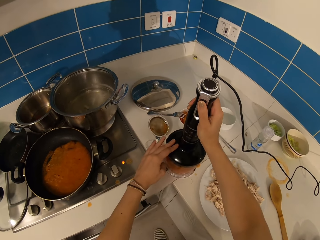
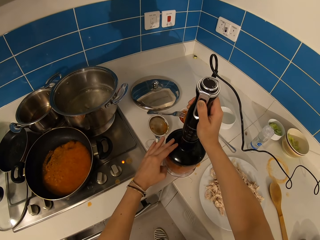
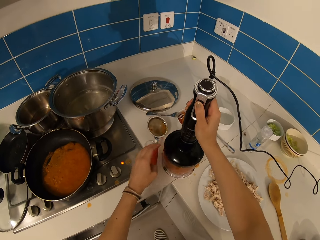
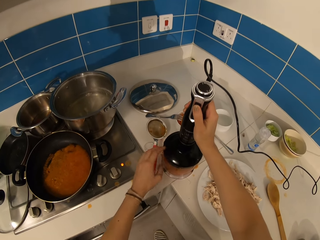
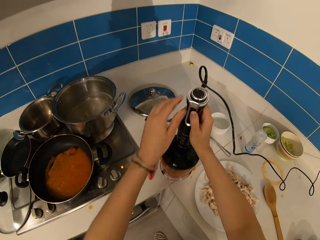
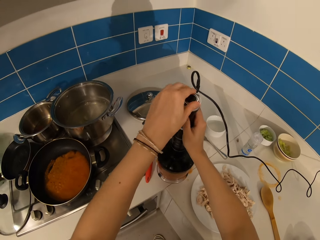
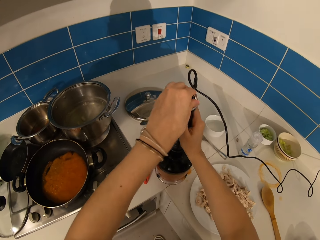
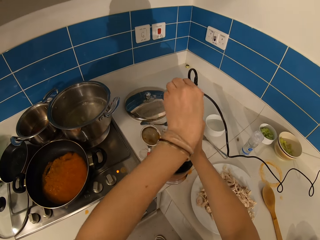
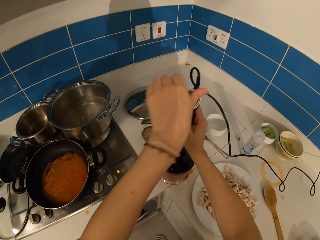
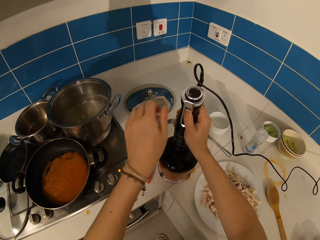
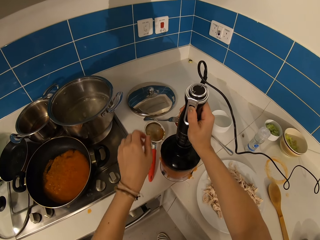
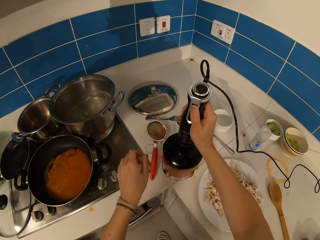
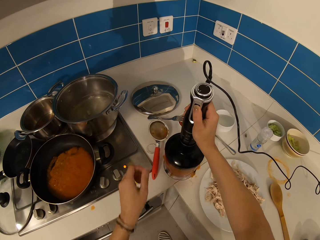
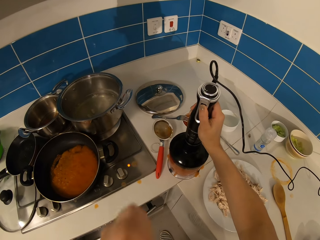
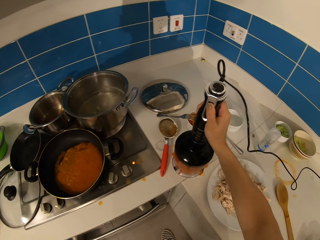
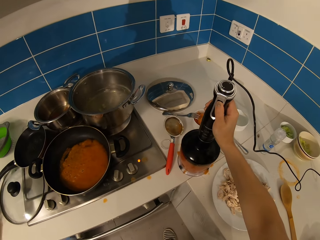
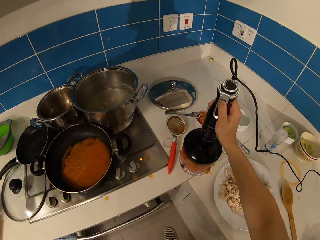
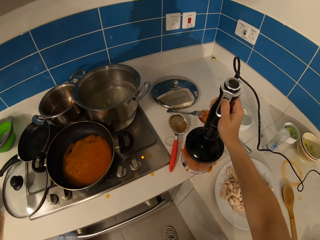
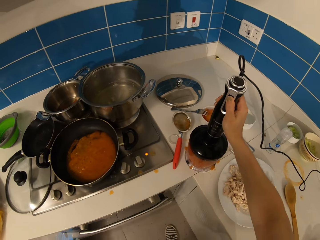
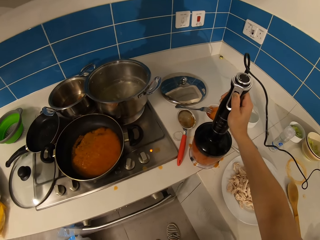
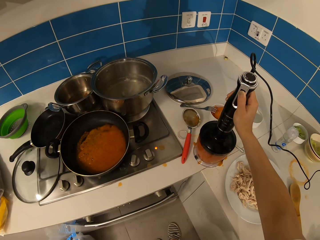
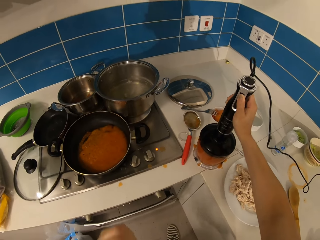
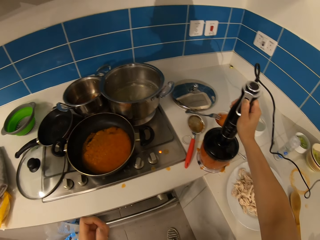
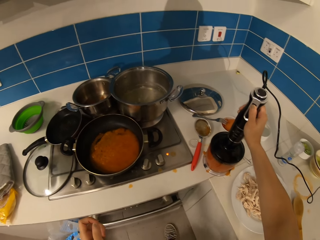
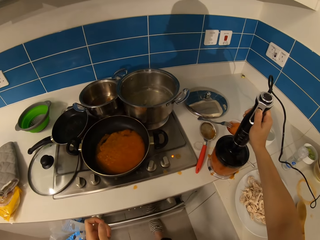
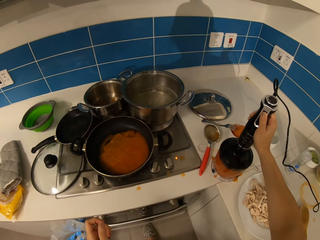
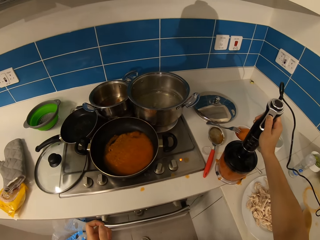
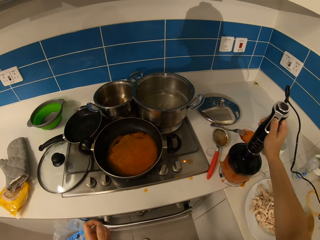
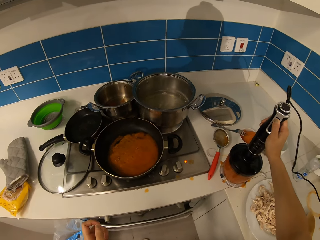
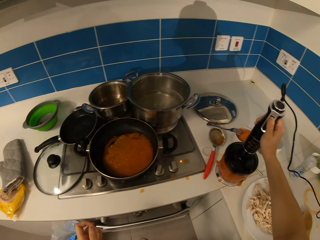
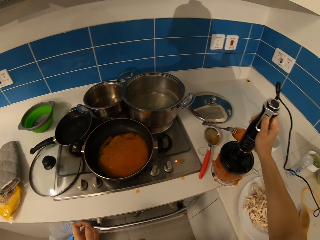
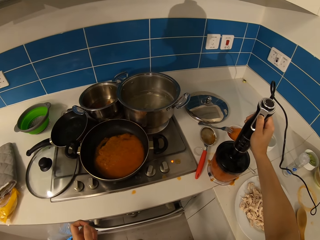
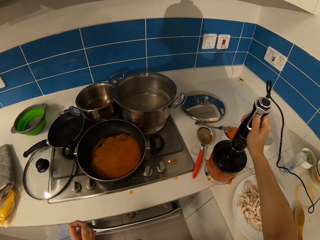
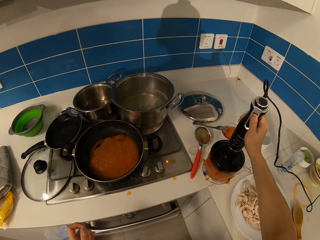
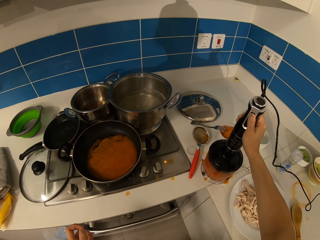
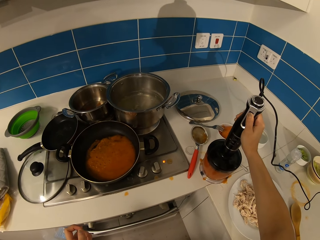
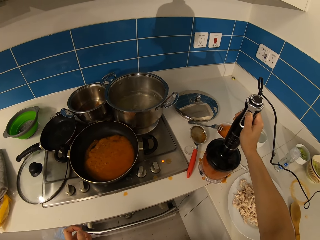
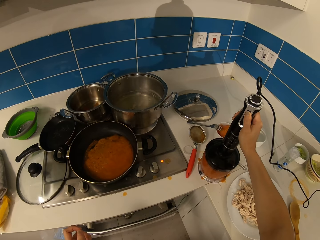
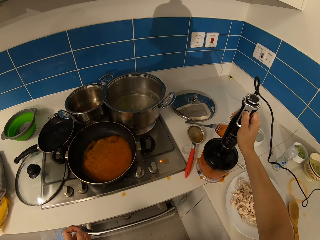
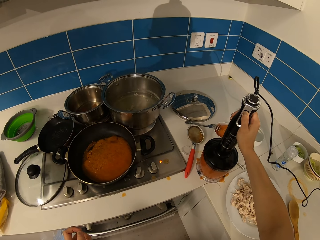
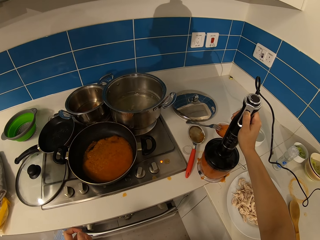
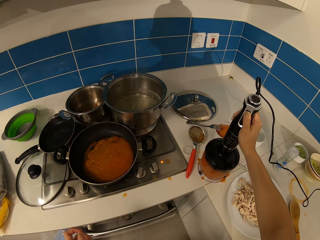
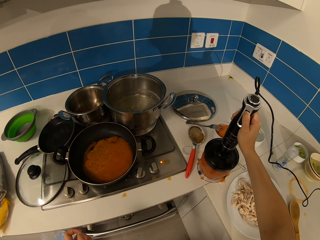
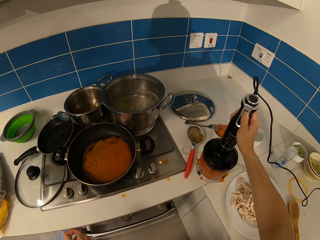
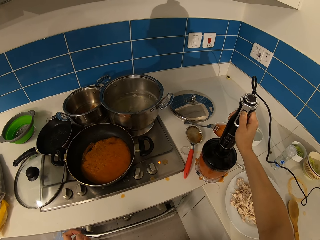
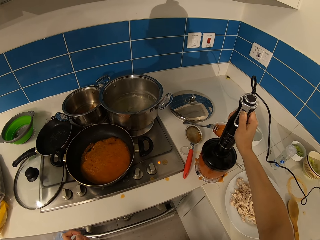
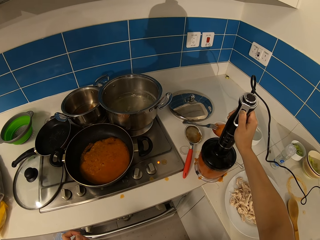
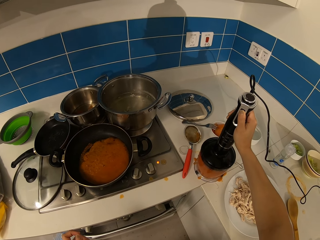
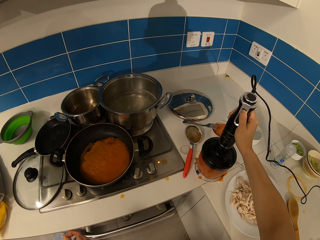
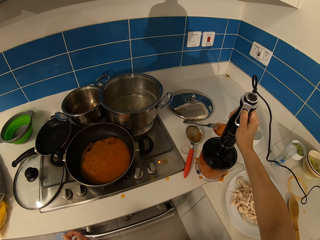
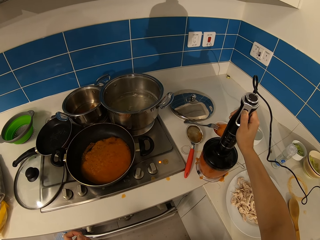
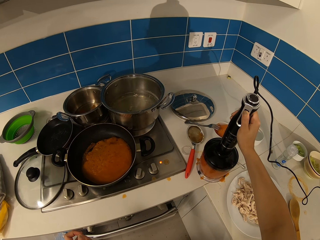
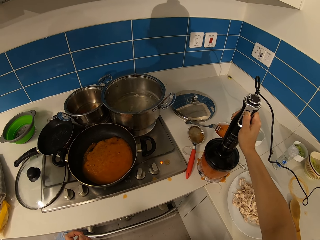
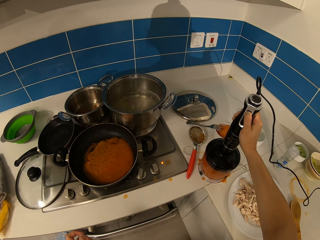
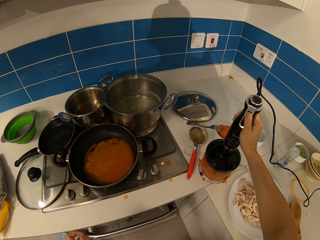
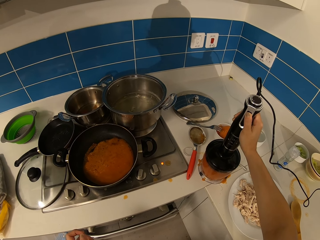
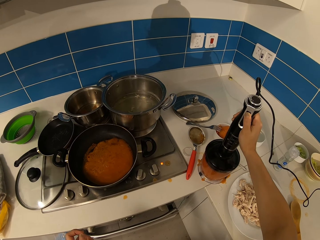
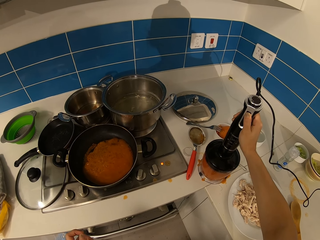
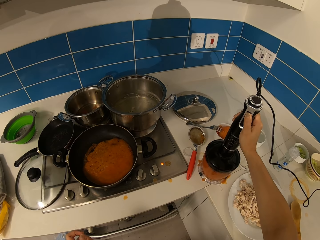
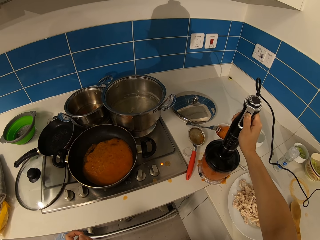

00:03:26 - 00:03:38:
The camera wearer blends the tomato.

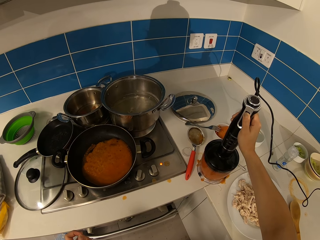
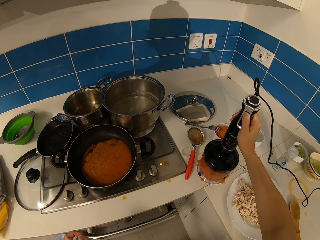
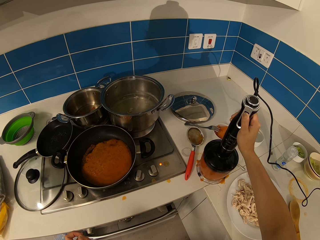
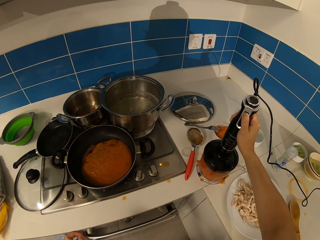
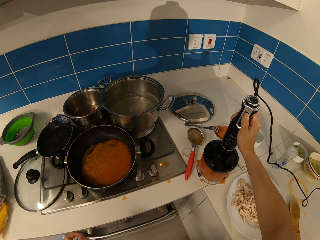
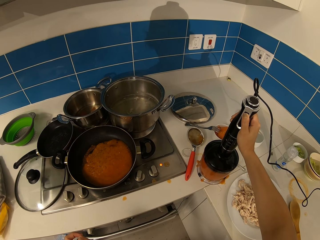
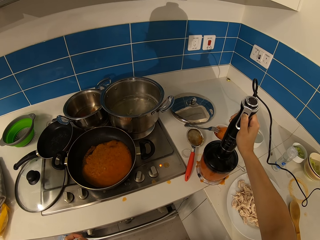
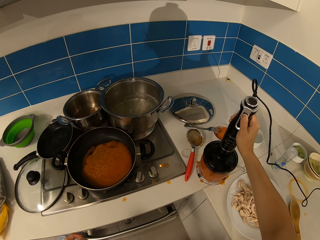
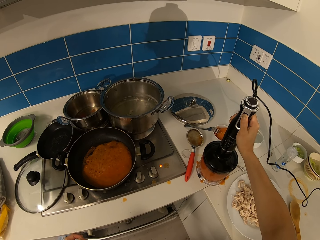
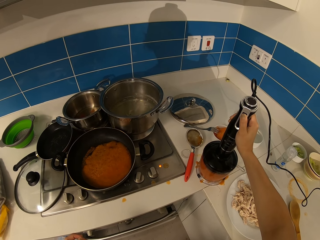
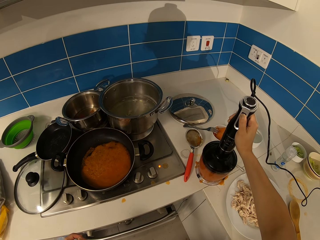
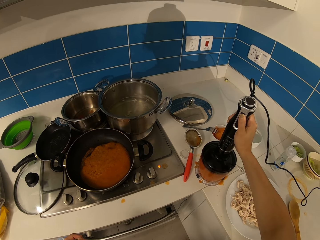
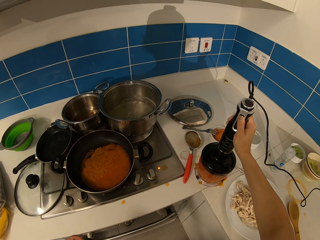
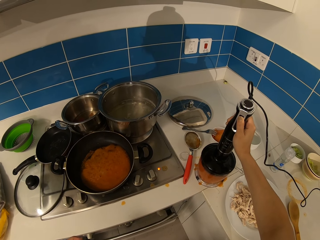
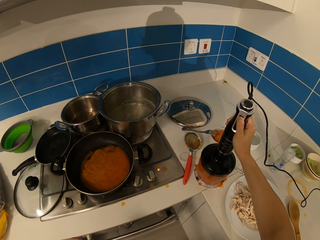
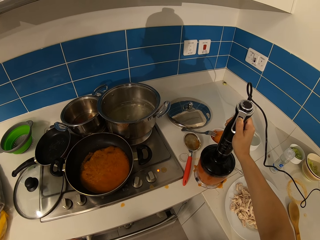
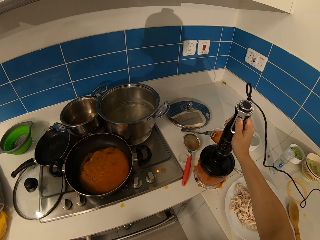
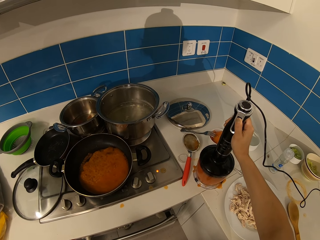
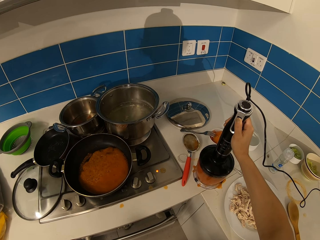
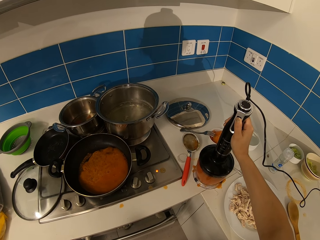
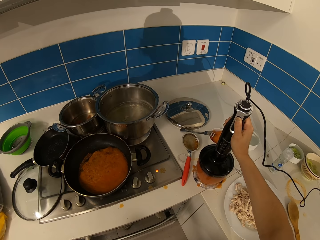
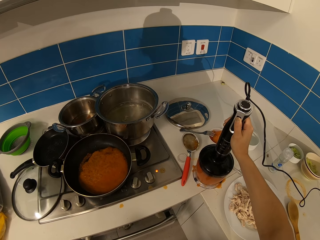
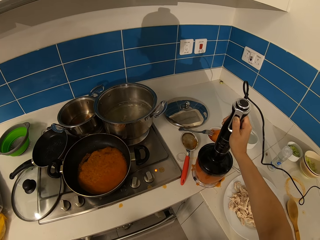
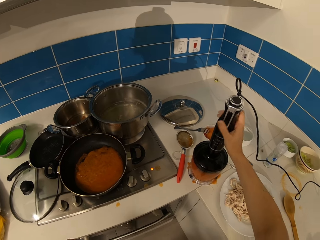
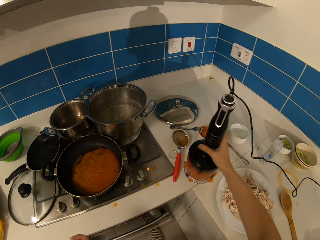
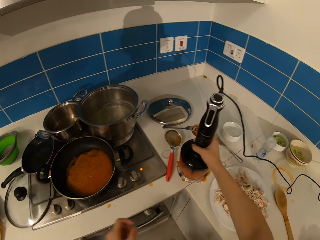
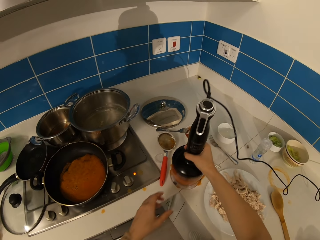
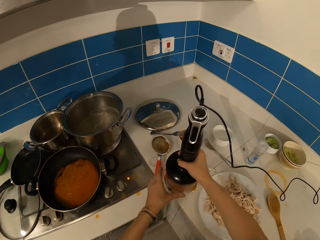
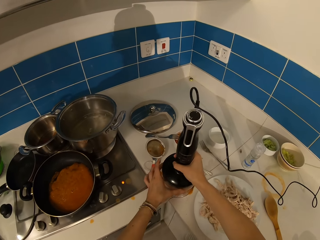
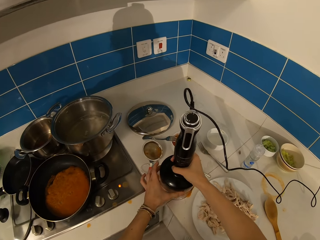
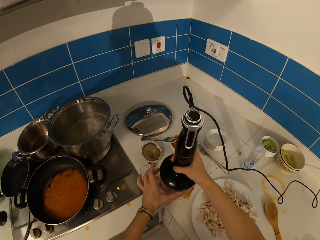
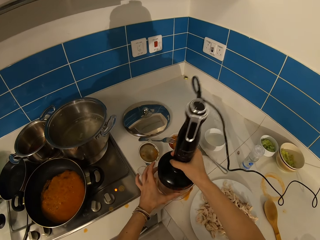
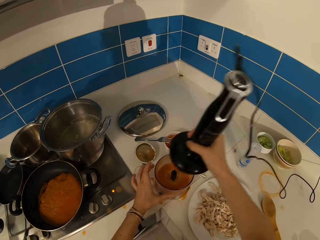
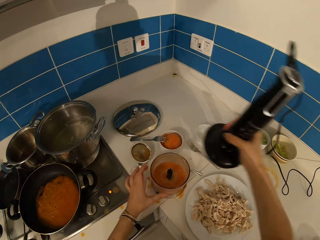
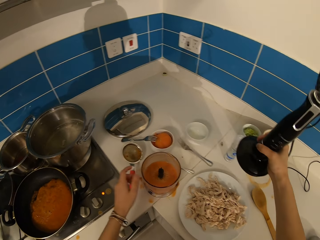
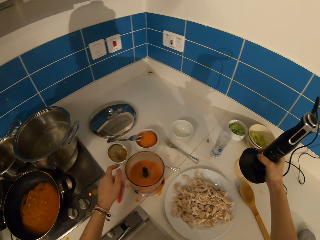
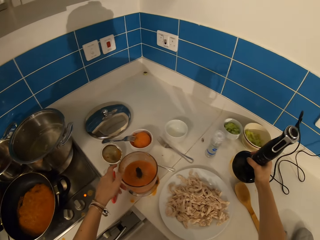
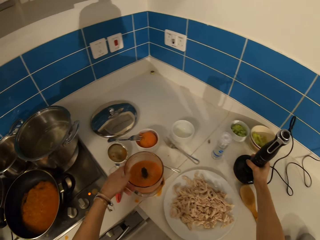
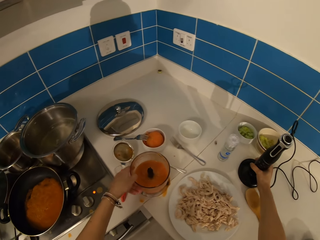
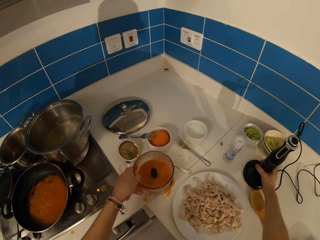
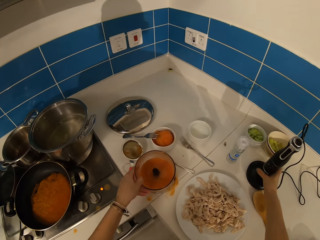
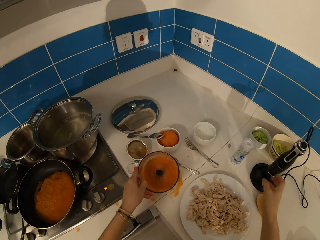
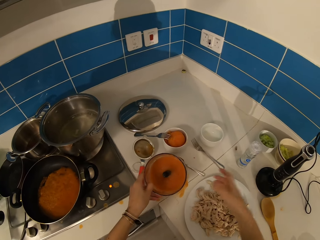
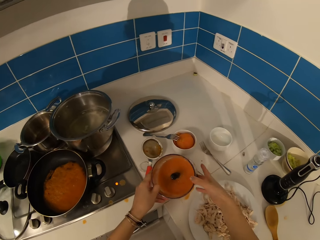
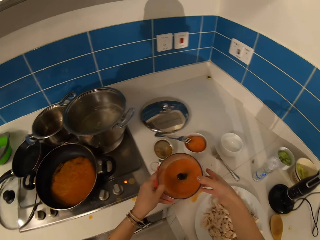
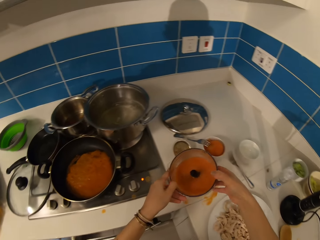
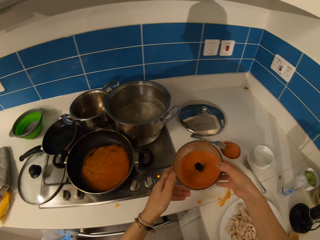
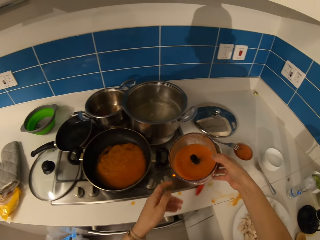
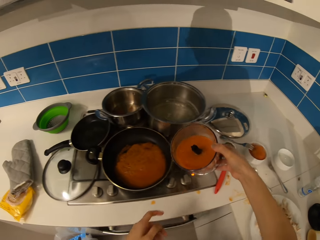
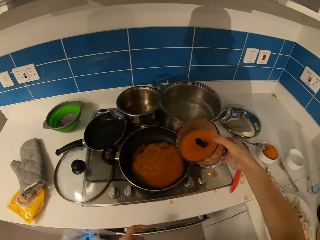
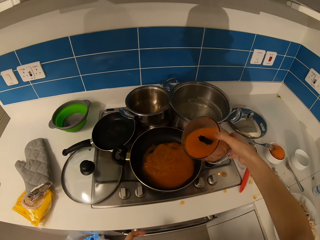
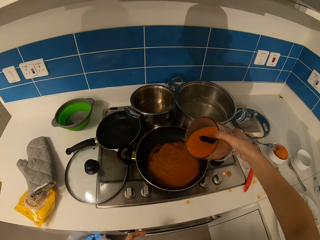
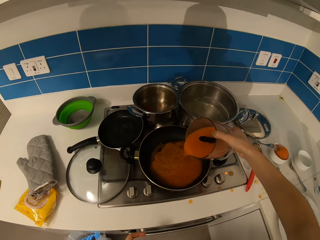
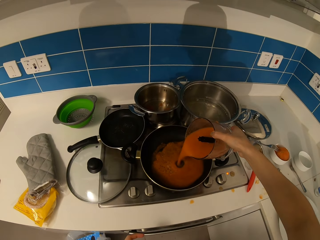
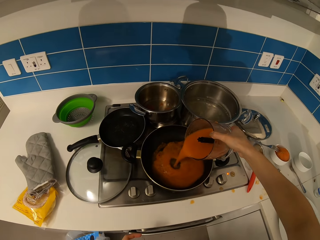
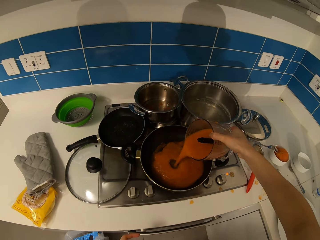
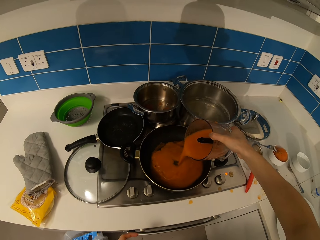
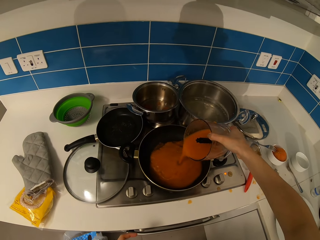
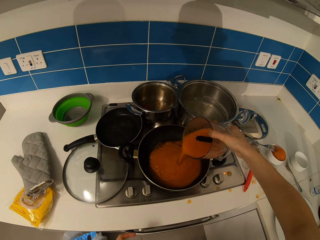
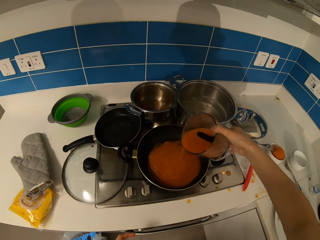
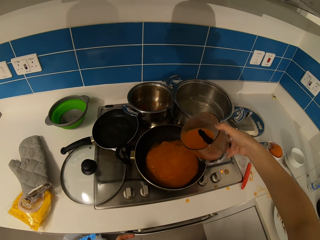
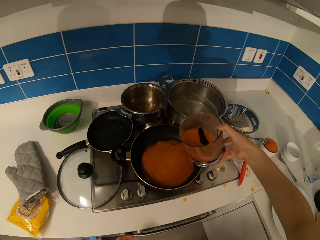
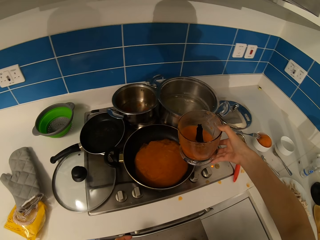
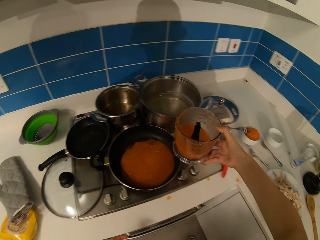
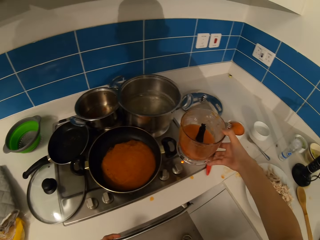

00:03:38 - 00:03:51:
The camera wearer removes the blender from the jug. They open the blender. They put the blender on the table. They take the jug with something. They put the tomato paste in a cooking pan.
